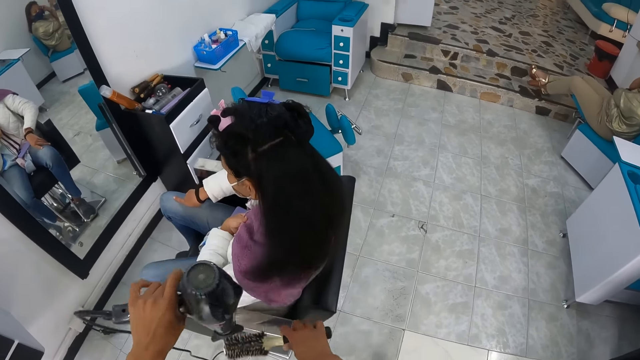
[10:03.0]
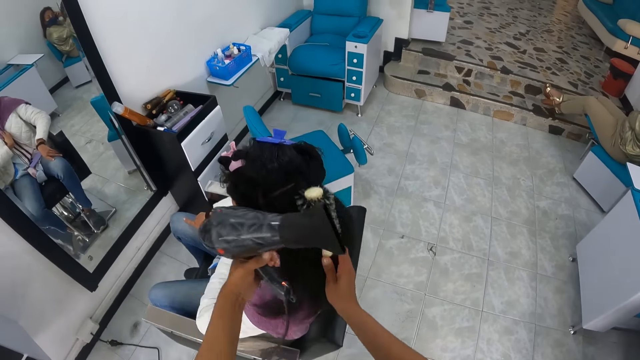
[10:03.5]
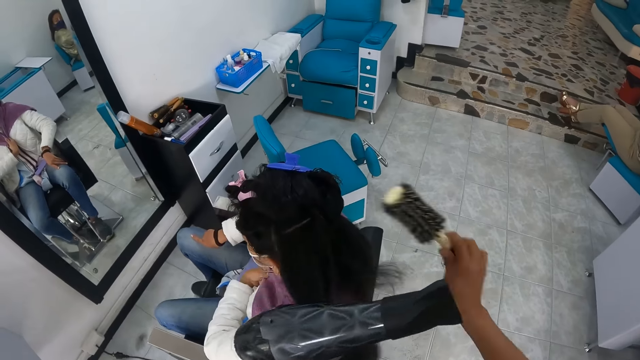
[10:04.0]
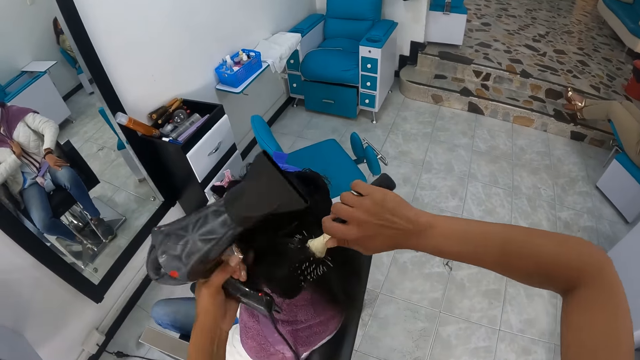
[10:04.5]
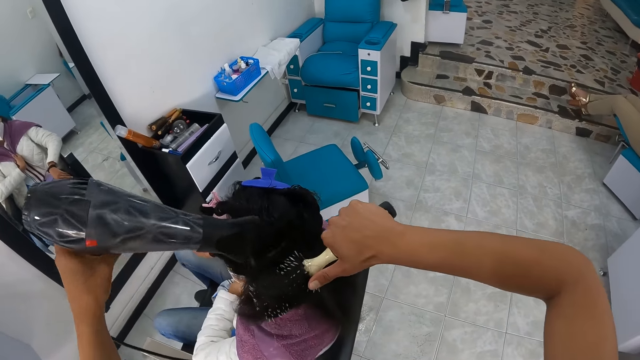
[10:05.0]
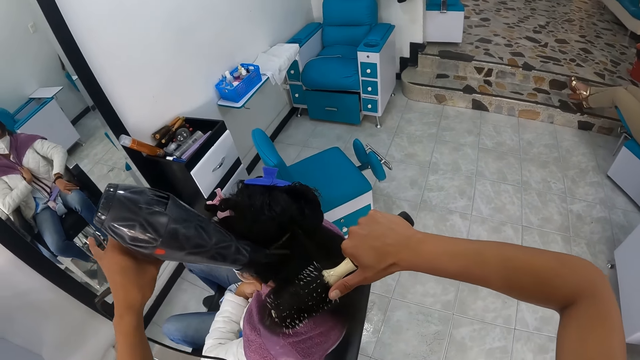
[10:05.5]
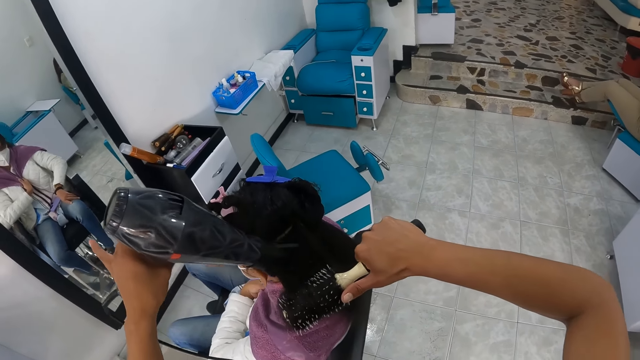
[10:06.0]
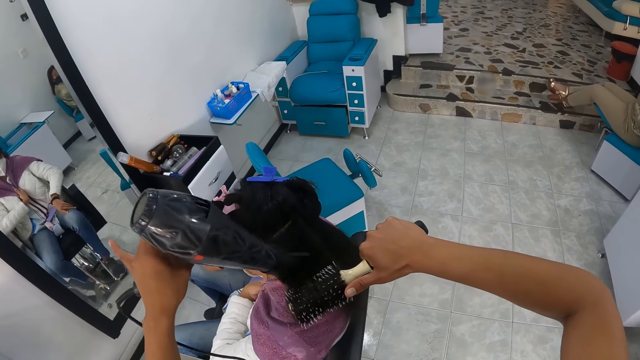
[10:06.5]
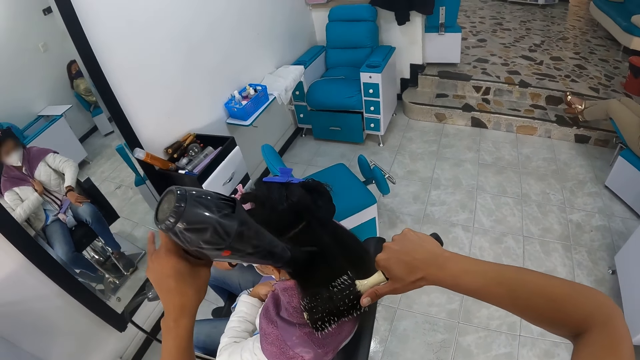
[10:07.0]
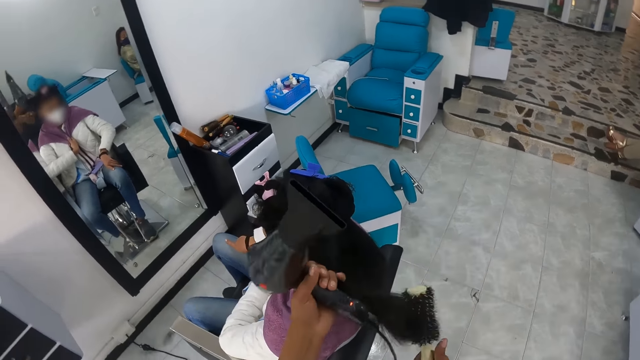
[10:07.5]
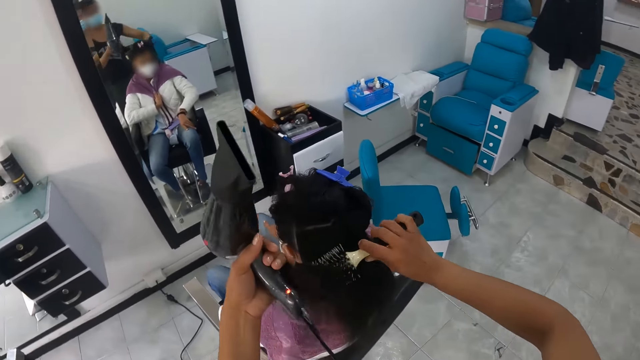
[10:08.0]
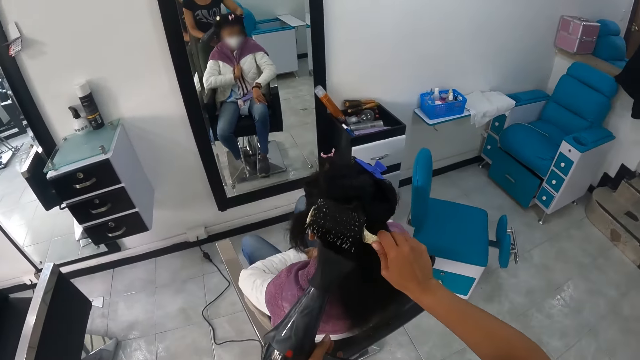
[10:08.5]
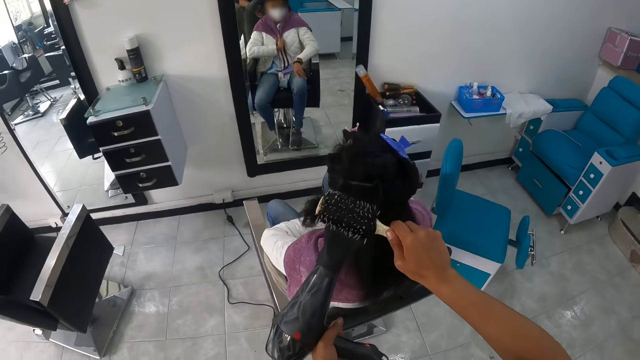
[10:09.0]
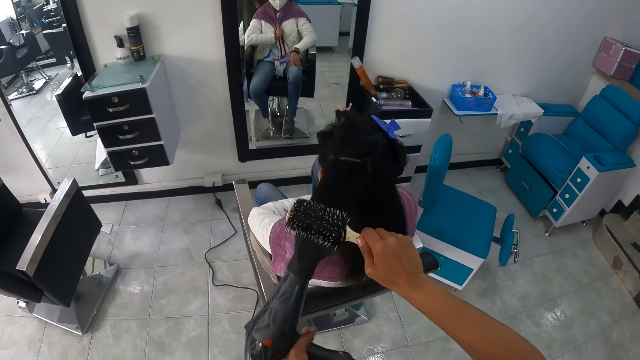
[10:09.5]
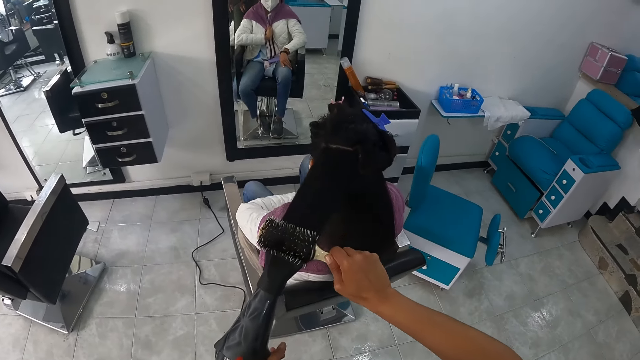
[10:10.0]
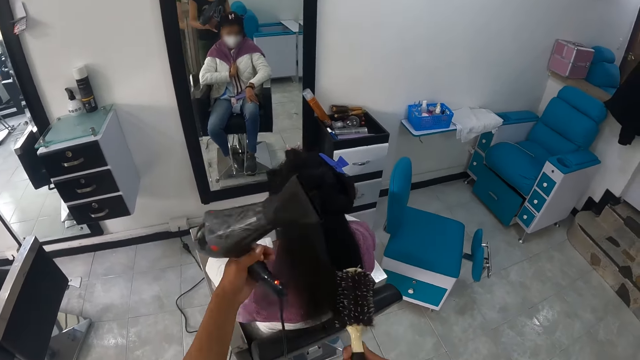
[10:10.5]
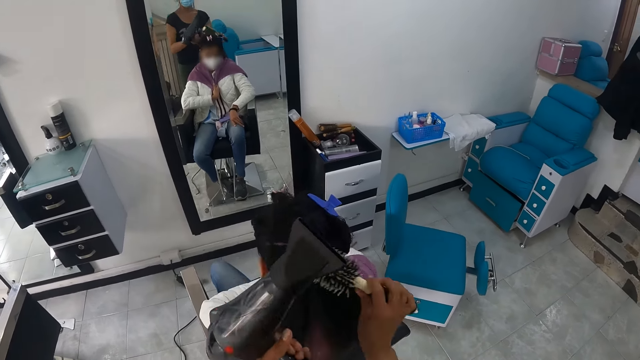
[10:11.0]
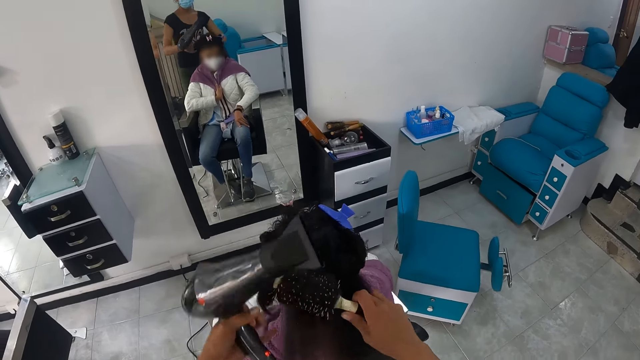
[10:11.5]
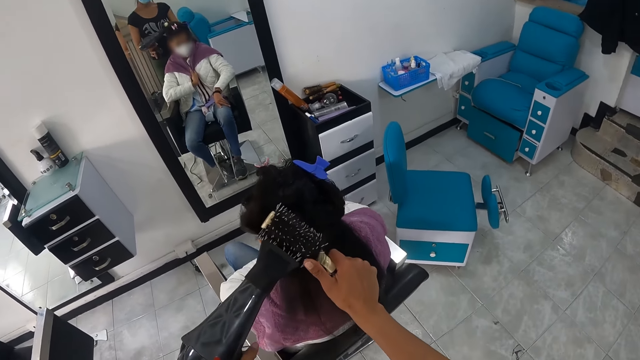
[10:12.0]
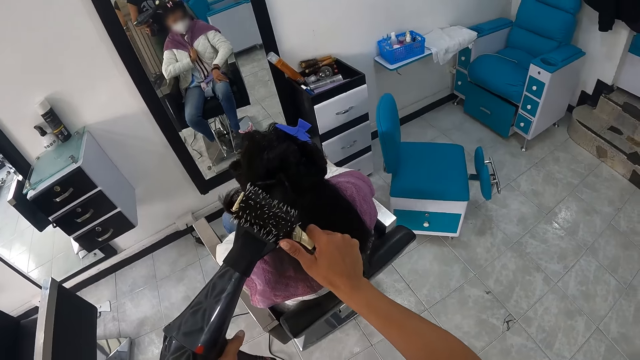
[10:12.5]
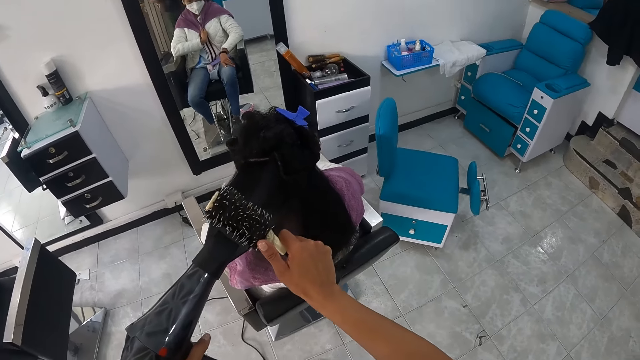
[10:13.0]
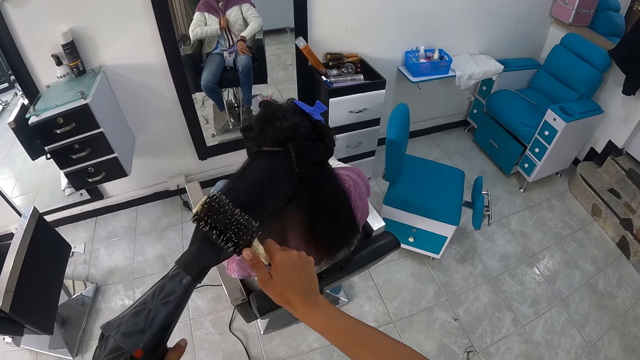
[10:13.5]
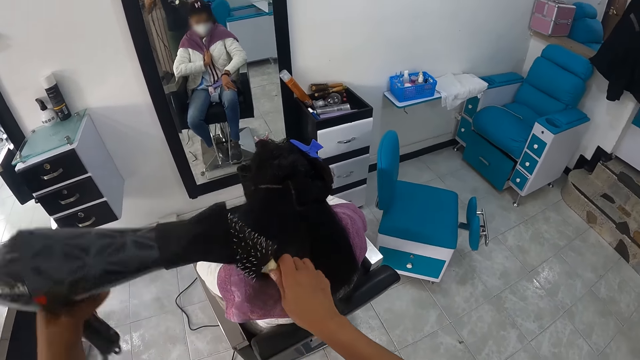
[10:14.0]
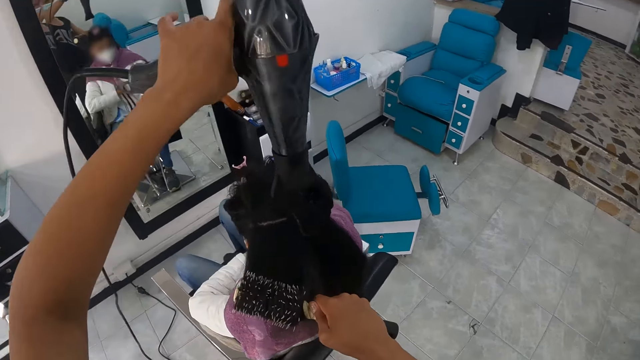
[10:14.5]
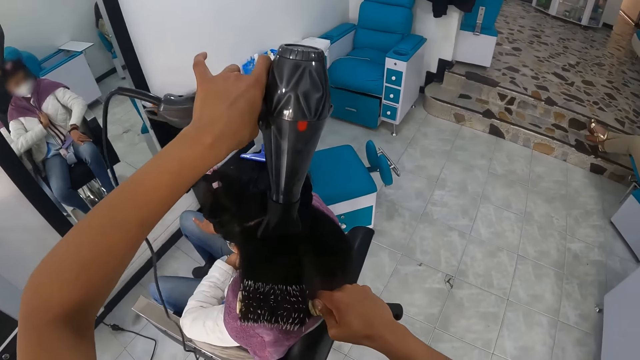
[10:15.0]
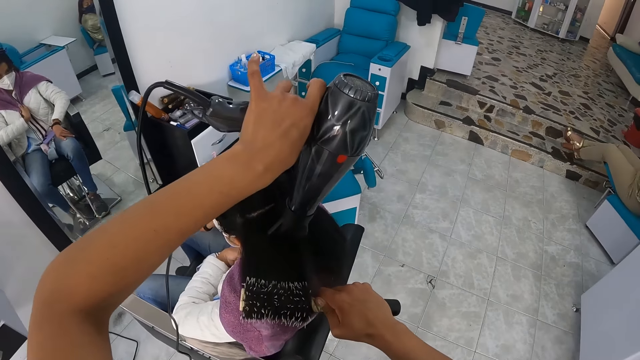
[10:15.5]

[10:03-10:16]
The camera wearer touches the hair with the left hand. They straighten the hair with a rolling hair brush comb. They straighten the hair of the lady with a blow dry machine. They straighten the hair with the rolling hair brush comb. They straighten the hair of the lady with the blow dry machine.

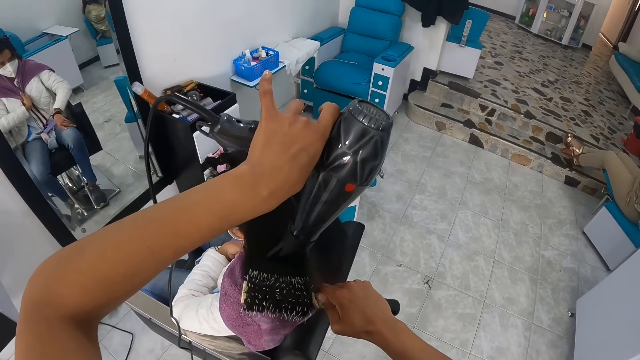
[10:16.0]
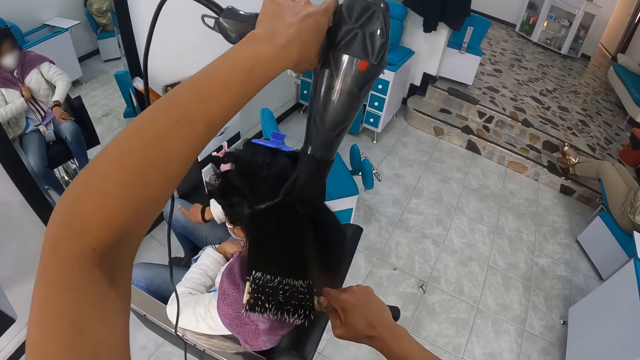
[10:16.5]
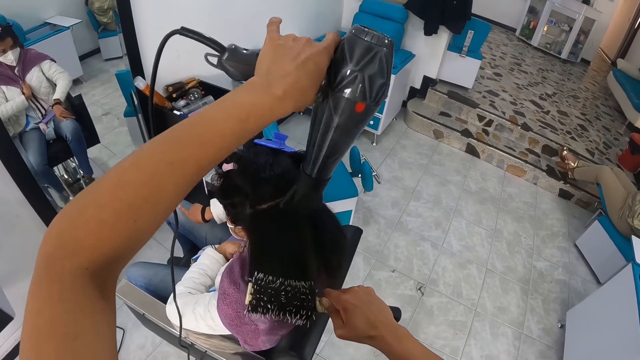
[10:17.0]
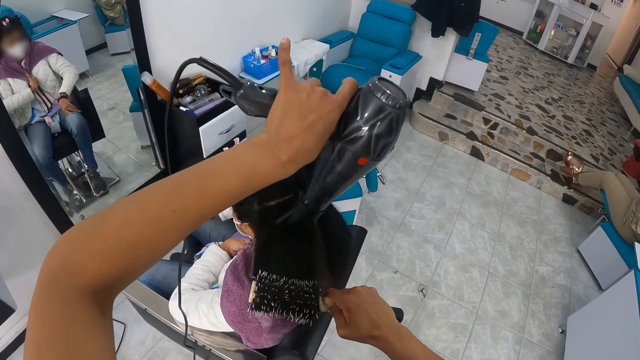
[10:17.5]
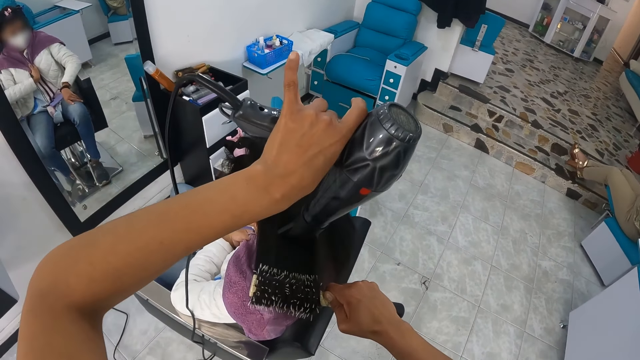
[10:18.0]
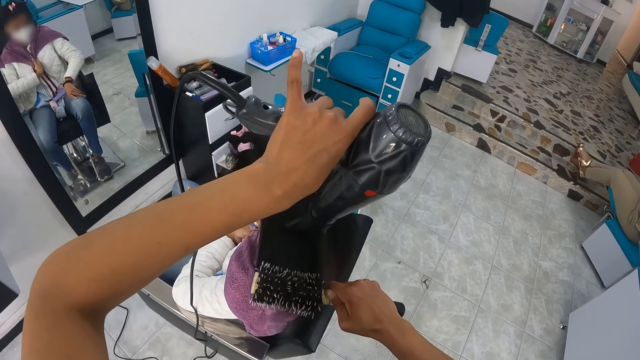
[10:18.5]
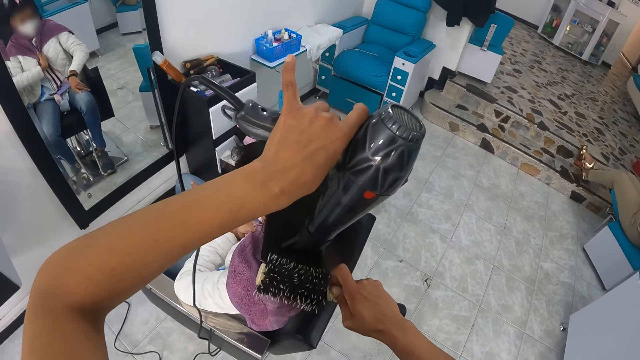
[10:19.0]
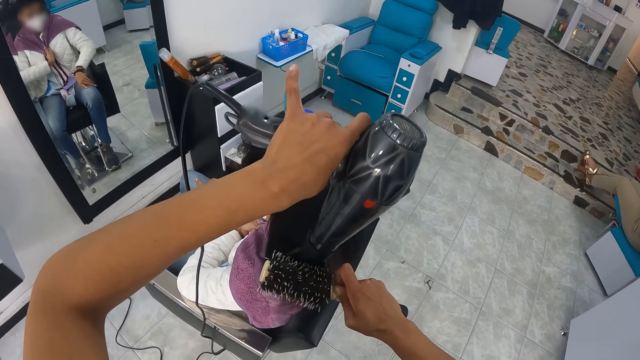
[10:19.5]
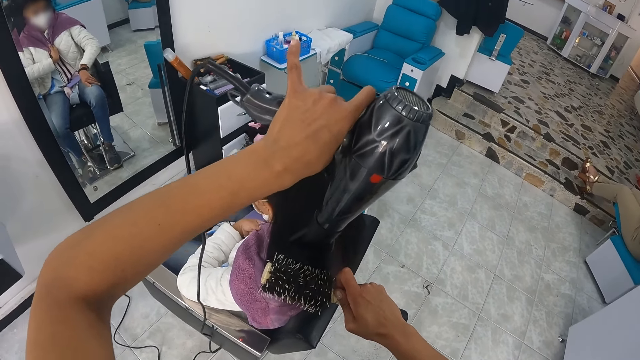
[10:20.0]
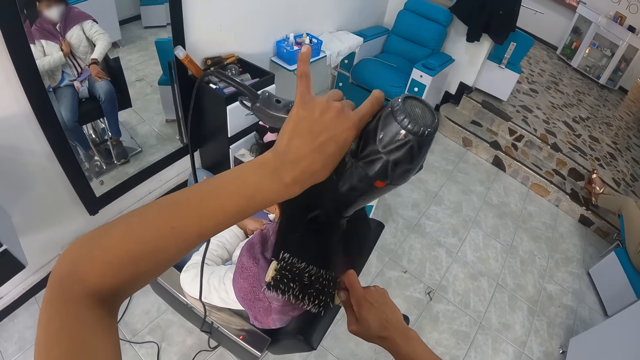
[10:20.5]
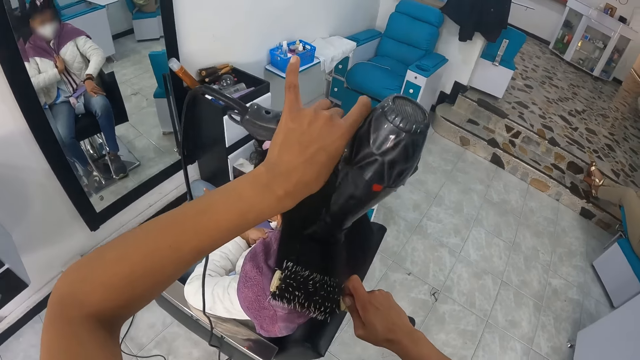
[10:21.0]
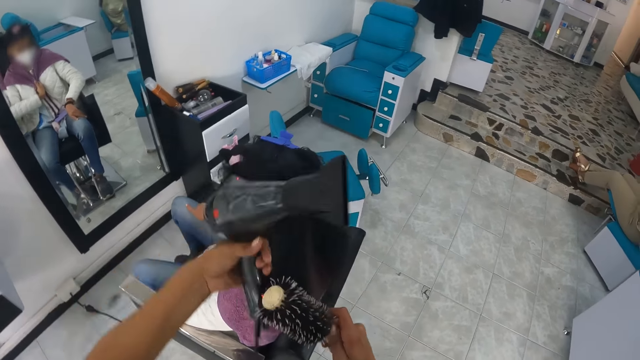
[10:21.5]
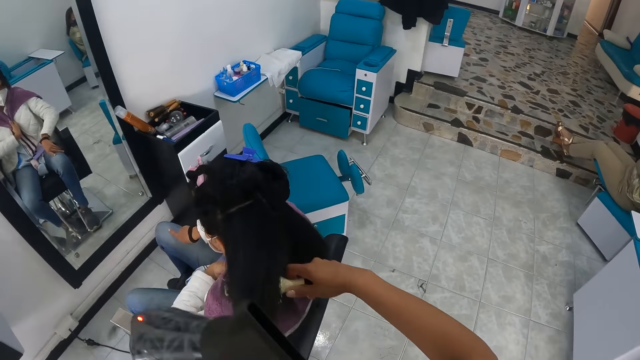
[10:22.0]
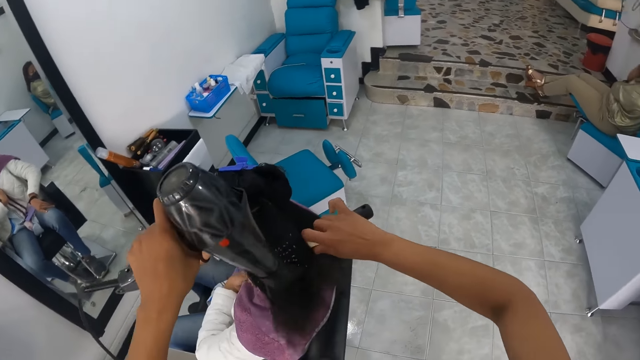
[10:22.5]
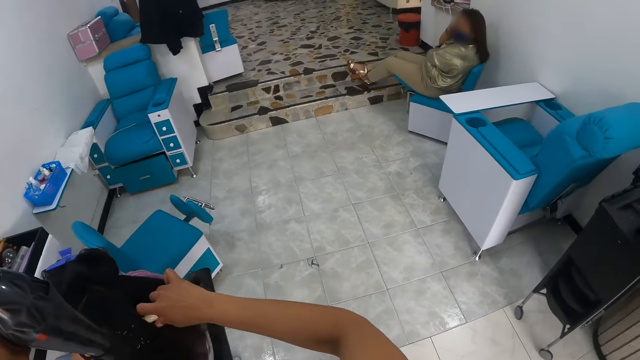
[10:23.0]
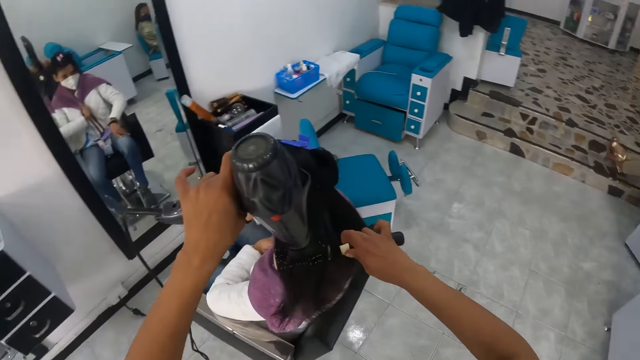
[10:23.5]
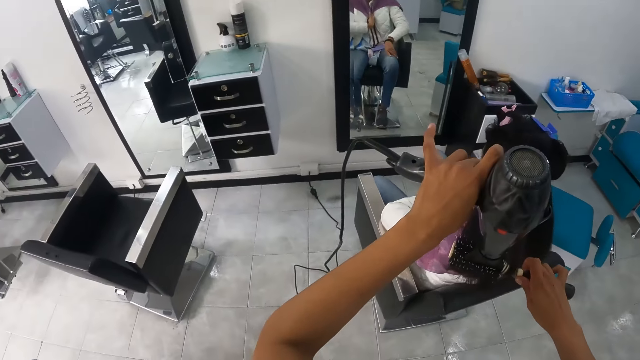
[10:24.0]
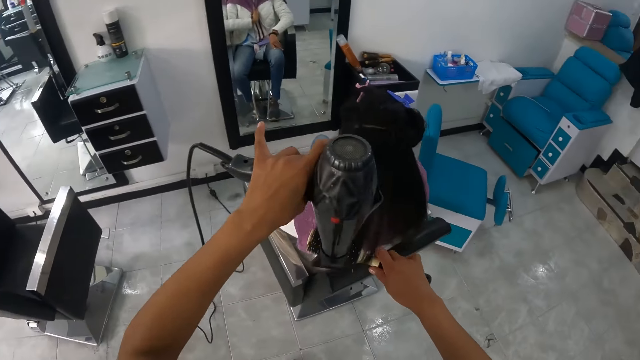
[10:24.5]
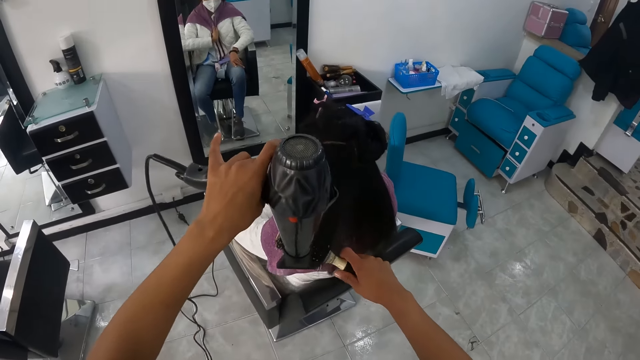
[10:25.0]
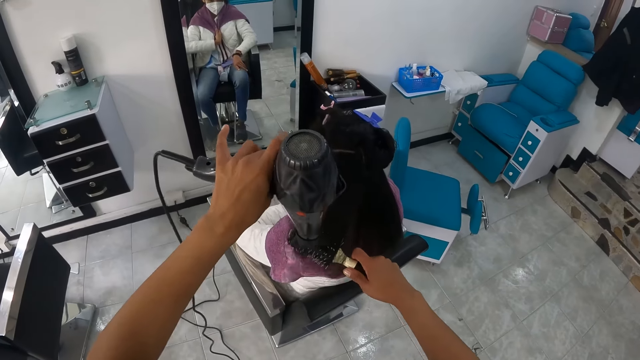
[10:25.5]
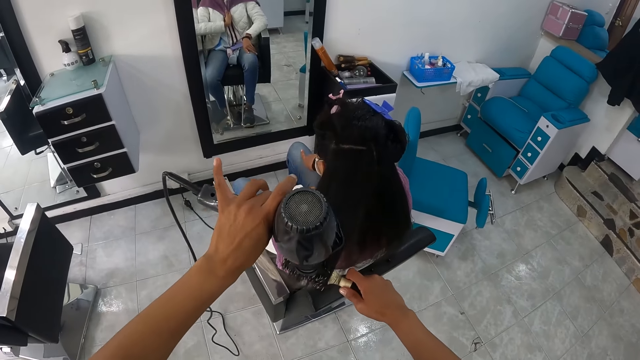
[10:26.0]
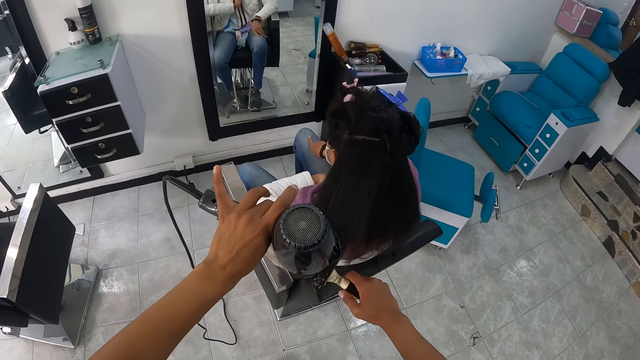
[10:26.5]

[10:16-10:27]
The camera wearer straightens the hair of a lady with a blow dry machine. They hold the hair of the lady with a rolling comb brush. They touch the hair with the left hand. They straighten the hair of the lady with the rolling comb brush. They straighten the hair of the lady with the blow dry machine.
